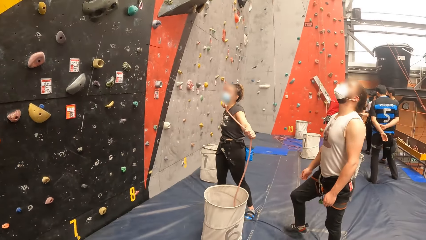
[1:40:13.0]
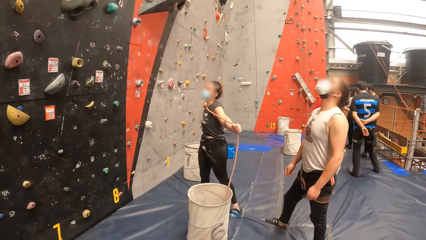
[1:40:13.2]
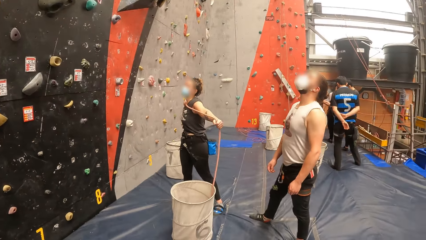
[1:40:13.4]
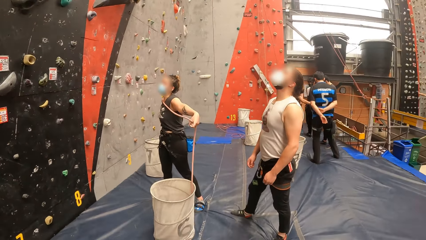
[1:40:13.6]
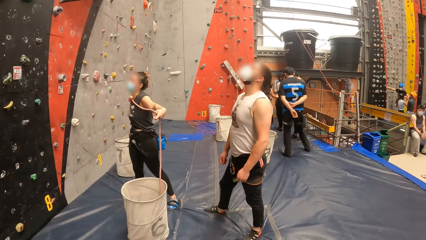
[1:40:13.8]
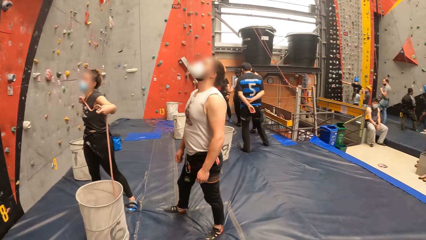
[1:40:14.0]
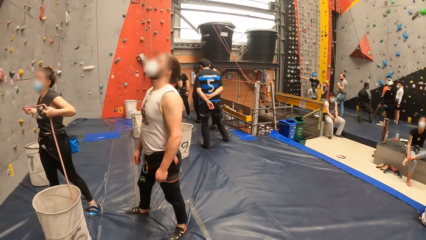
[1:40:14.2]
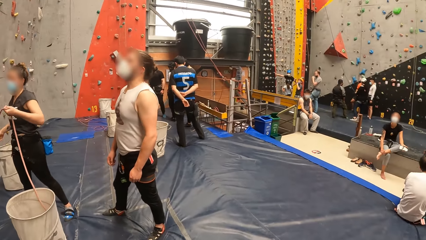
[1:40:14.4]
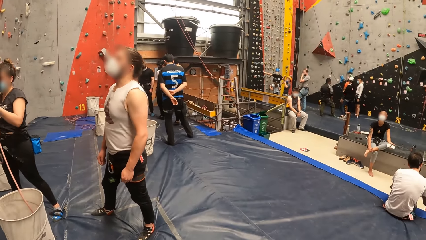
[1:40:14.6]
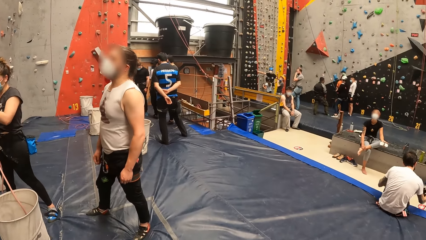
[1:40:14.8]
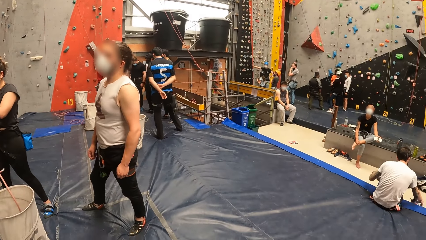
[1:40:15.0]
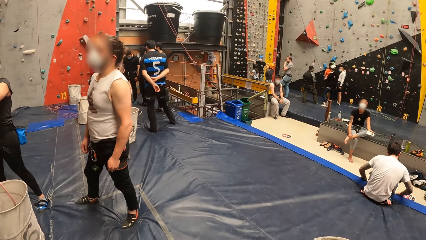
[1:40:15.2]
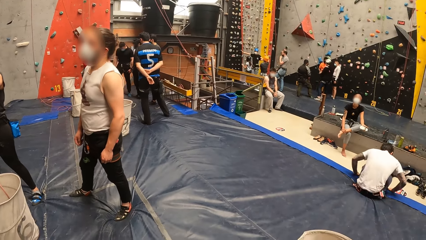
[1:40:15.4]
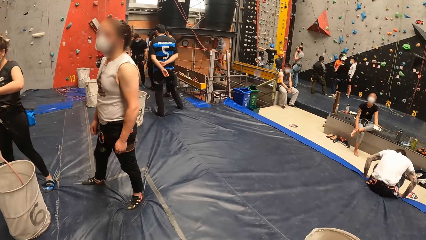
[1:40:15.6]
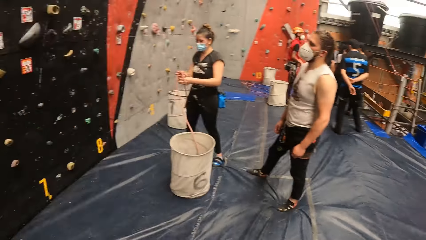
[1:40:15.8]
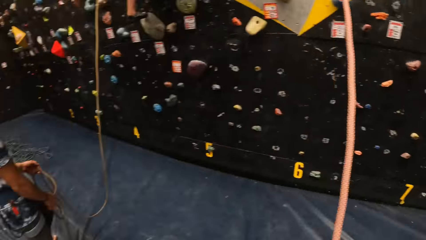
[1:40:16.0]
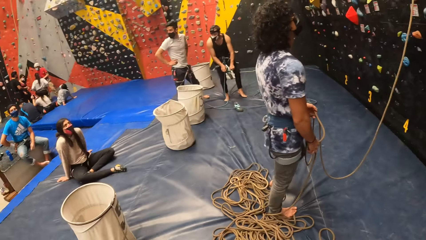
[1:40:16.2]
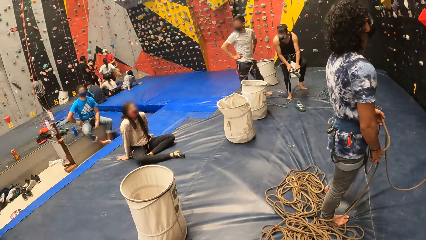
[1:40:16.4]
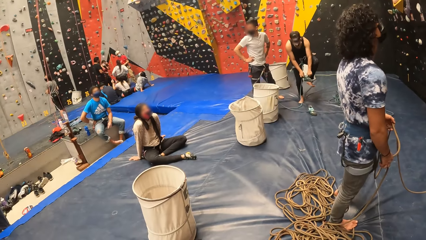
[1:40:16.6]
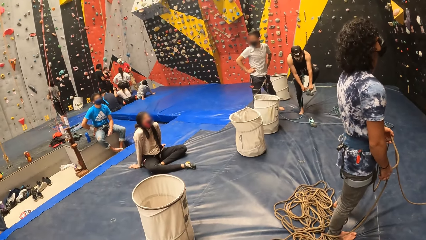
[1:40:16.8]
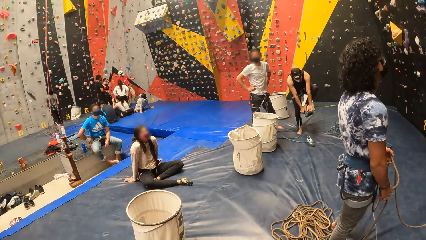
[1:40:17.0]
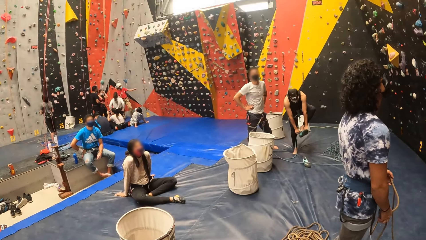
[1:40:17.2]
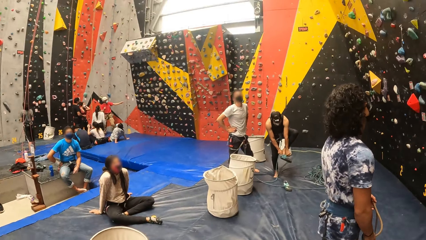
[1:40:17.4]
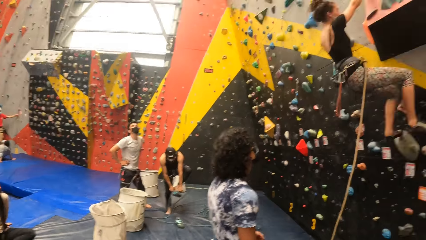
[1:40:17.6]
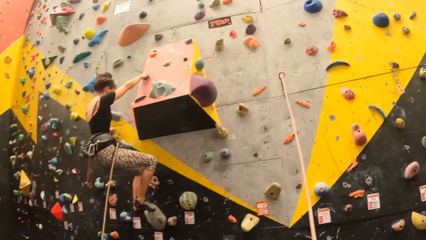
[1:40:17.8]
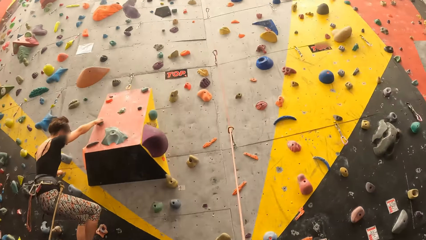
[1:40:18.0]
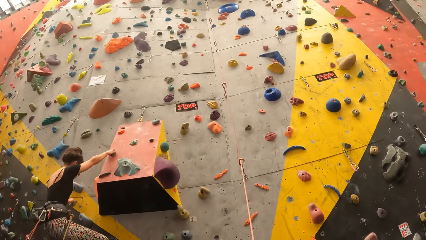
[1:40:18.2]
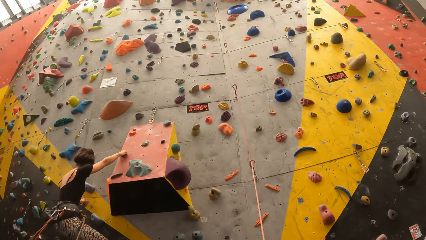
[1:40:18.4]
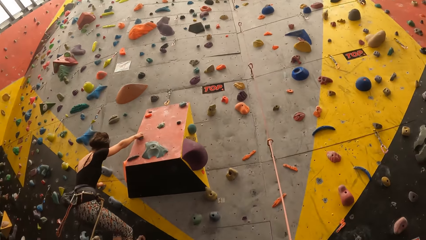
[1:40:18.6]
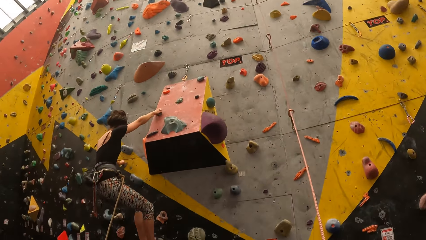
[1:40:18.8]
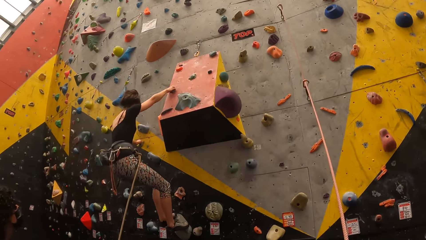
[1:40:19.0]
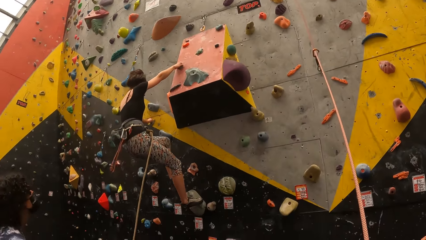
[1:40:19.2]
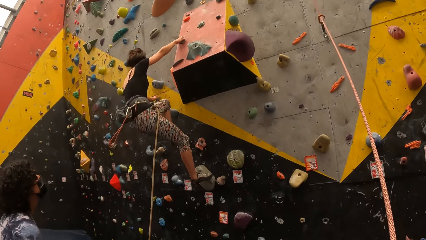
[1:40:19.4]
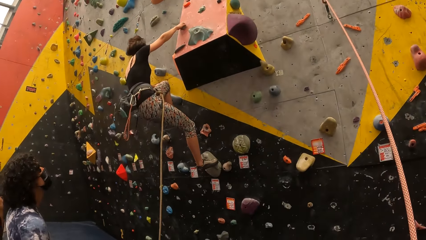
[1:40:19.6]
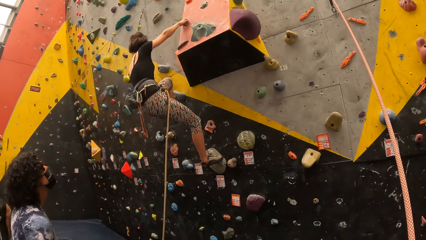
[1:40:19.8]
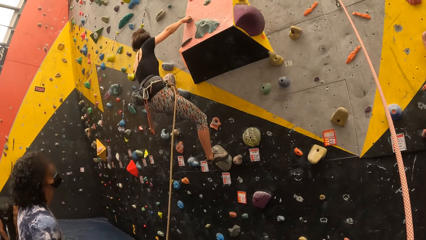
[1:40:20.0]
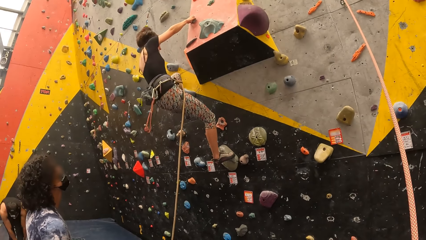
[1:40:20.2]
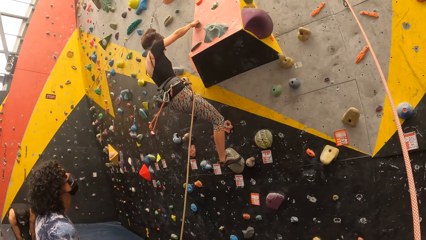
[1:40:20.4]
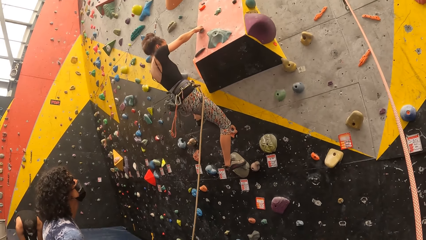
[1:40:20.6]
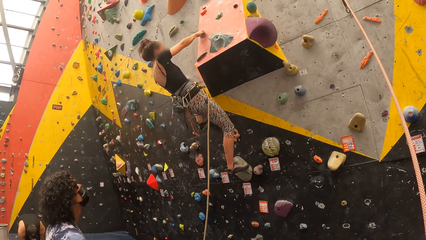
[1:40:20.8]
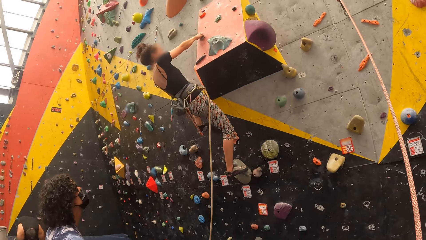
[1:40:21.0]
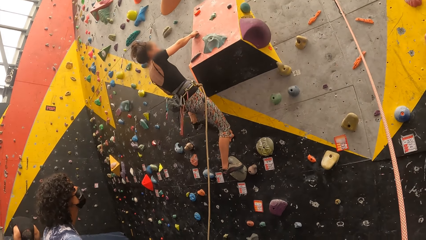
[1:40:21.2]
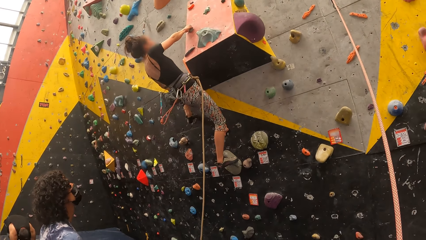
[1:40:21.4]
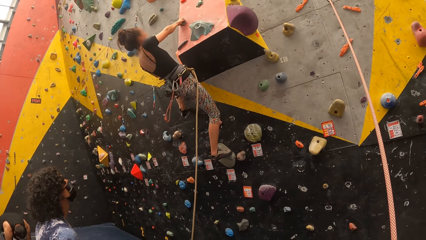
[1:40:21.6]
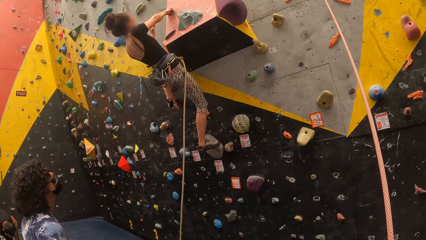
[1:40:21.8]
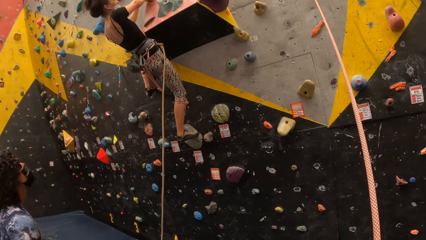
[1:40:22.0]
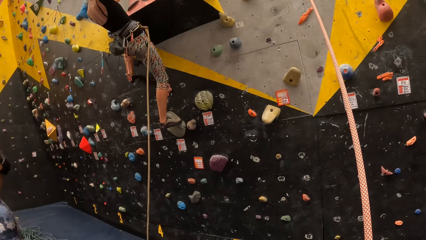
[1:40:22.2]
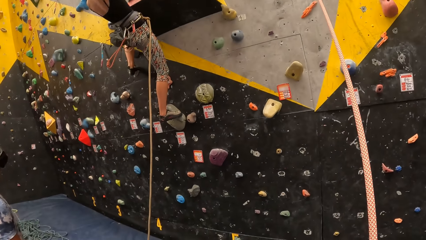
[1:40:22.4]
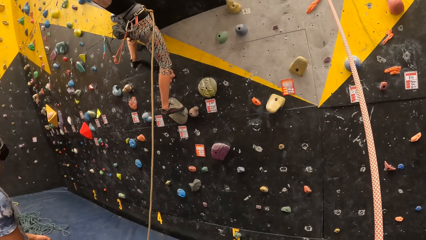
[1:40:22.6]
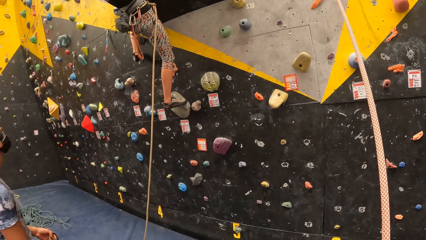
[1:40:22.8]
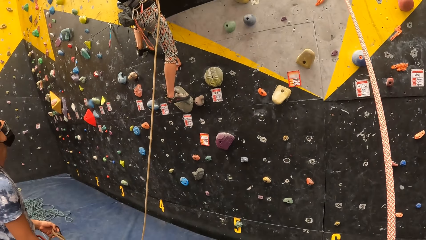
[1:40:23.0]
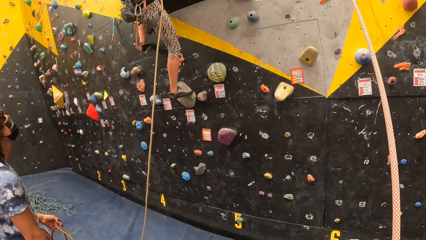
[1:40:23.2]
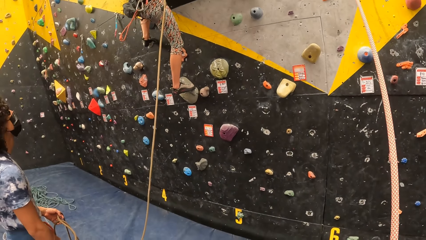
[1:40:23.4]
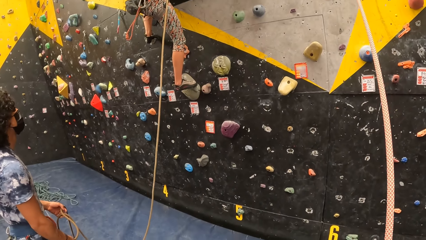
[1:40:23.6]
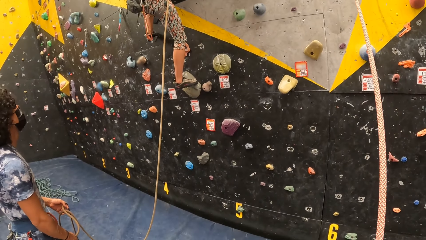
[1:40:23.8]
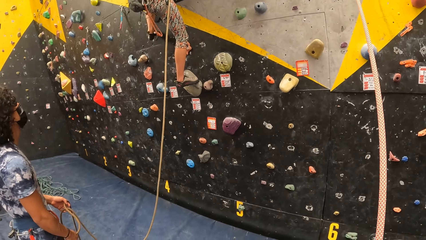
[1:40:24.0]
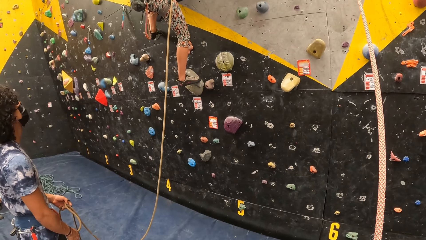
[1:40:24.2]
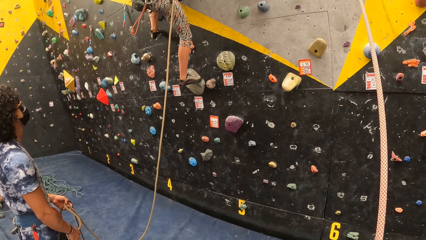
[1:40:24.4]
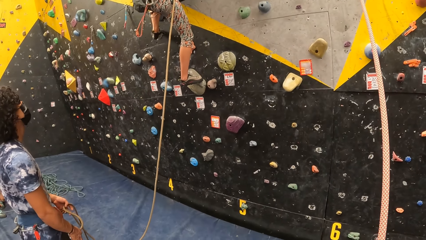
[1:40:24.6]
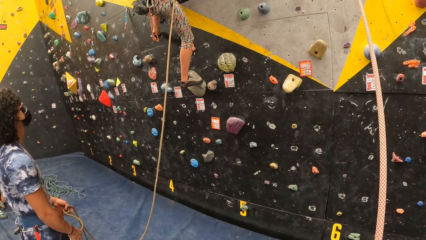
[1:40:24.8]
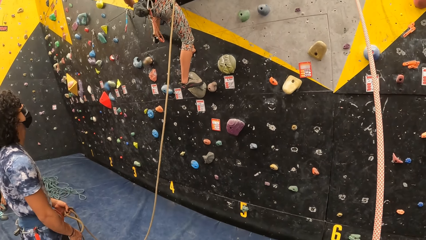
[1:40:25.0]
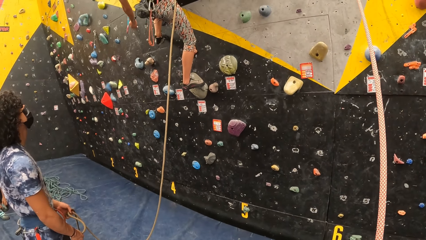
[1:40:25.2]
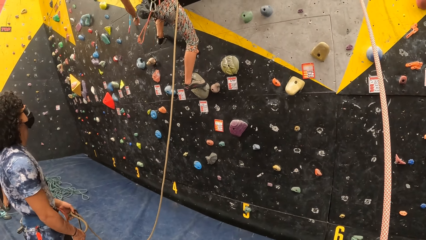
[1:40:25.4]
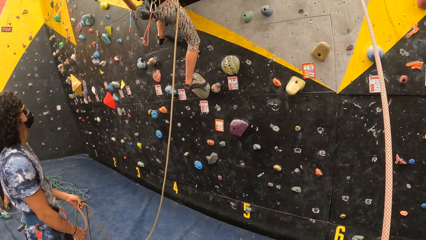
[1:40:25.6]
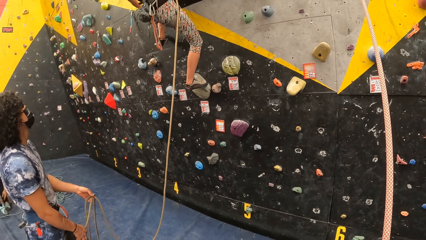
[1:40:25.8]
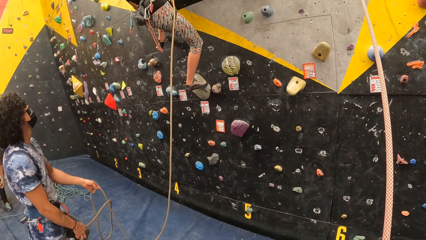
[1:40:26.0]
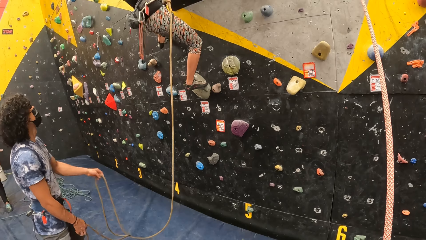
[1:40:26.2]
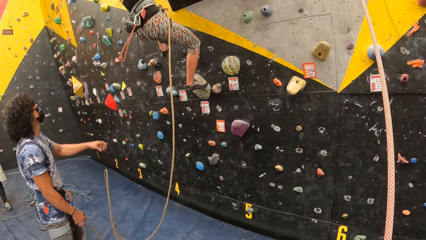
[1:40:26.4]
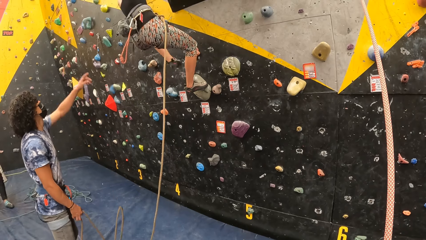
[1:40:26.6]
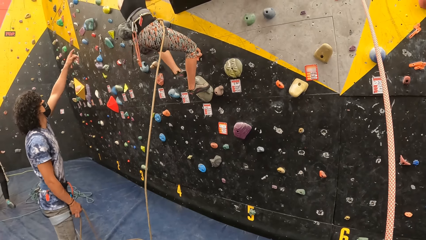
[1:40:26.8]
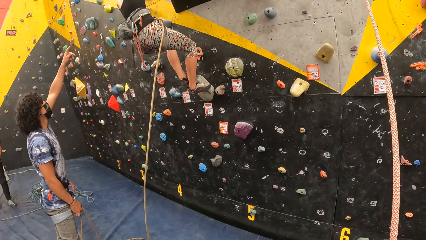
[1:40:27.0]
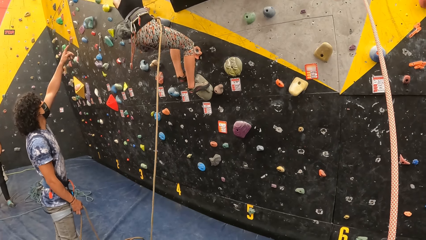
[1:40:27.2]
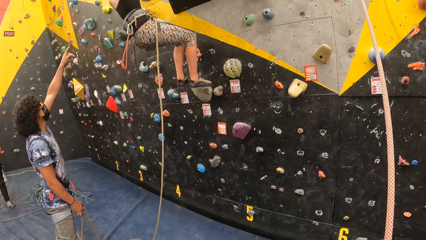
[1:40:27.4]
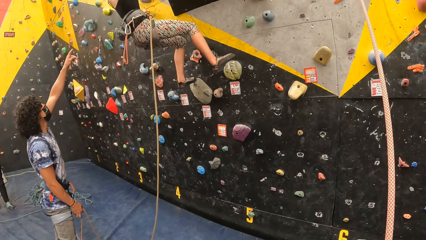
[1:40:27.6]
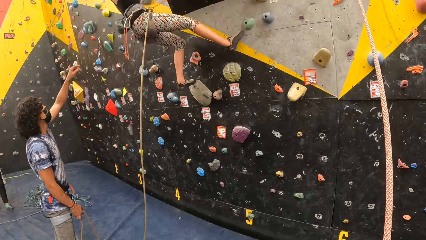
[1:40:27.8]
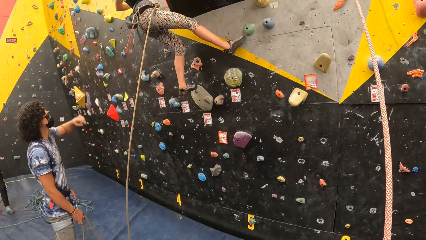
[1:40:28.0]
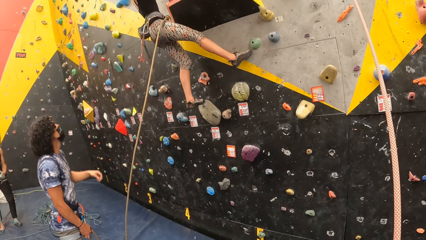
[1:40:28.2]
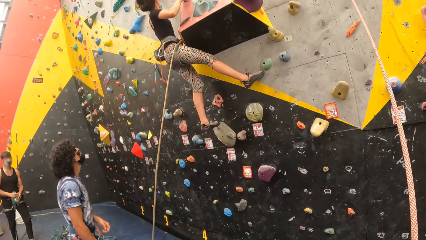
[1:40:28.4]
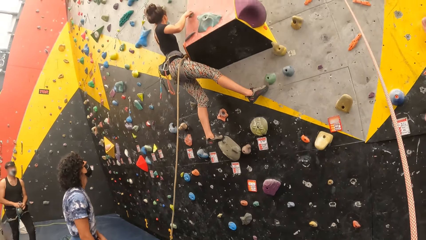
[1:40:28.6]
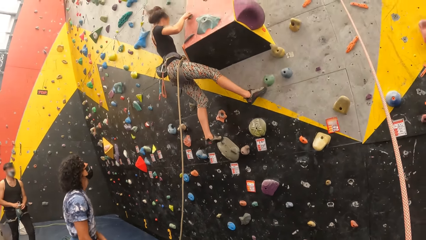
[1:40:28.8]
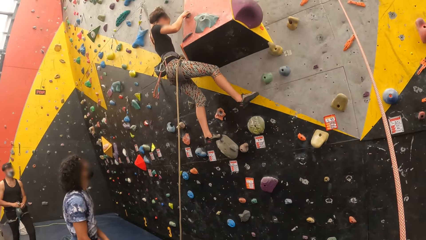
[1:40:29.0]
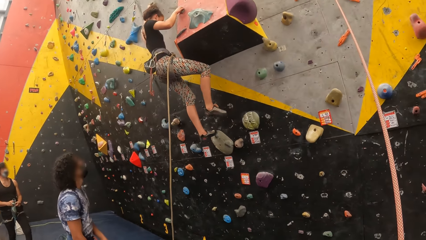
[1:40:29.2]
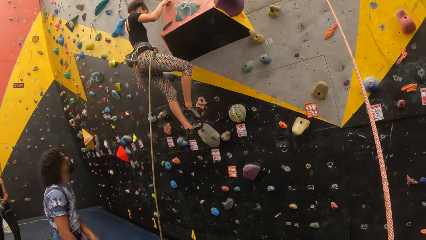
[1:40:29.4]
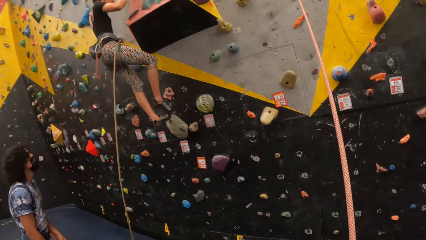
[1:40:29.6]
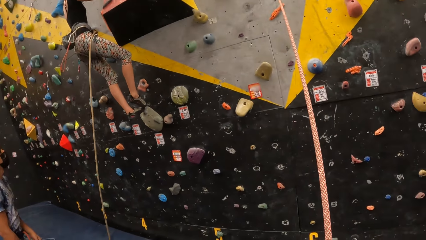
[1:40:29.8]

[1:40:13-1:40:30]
The camera wearer looks at the people on his right hand. He looks back. He looks around. He looks left. He looks up the bouldering wall. He looks left.
